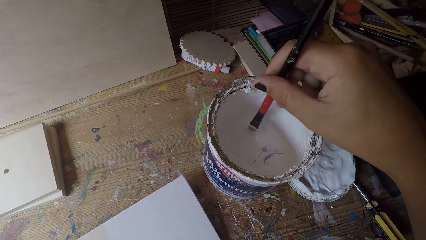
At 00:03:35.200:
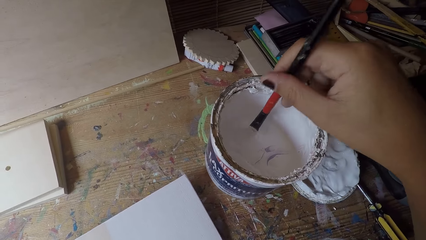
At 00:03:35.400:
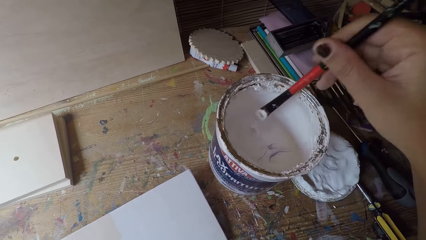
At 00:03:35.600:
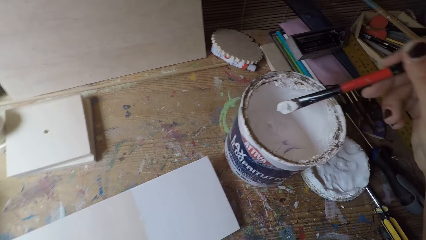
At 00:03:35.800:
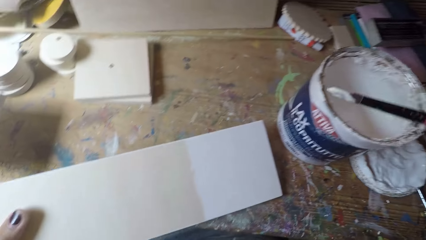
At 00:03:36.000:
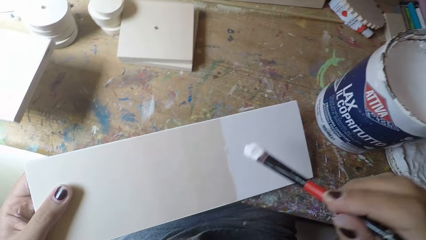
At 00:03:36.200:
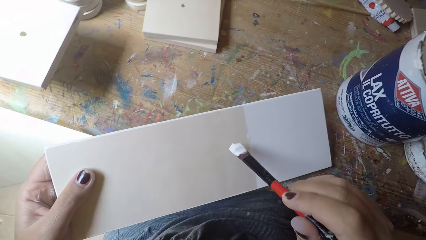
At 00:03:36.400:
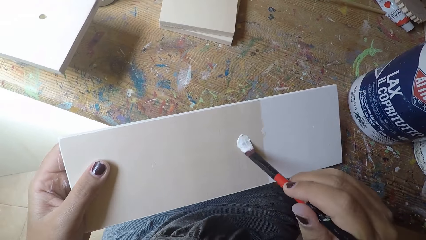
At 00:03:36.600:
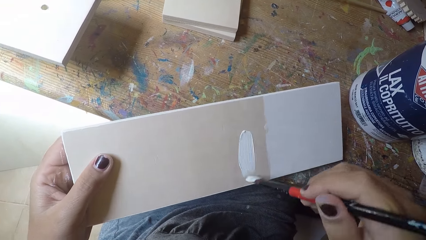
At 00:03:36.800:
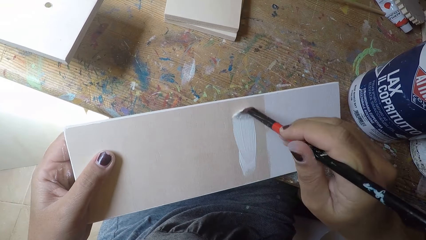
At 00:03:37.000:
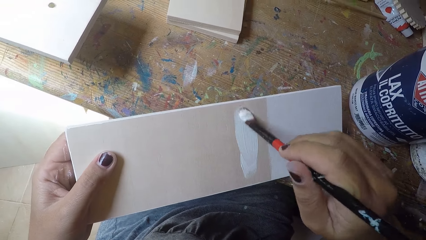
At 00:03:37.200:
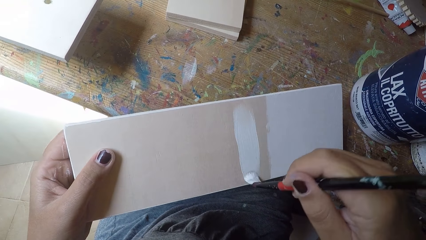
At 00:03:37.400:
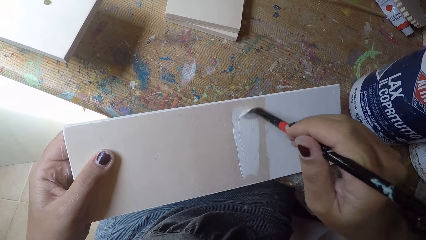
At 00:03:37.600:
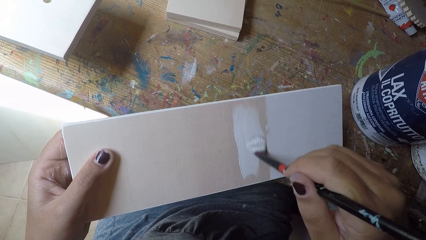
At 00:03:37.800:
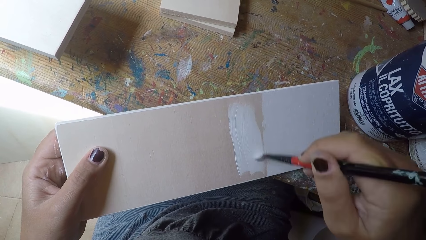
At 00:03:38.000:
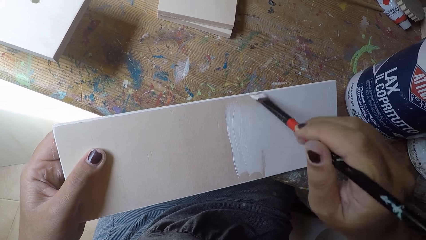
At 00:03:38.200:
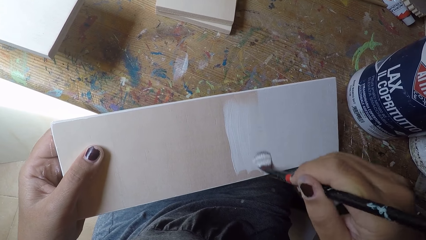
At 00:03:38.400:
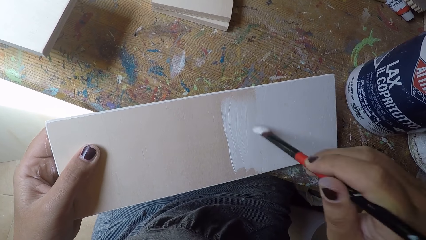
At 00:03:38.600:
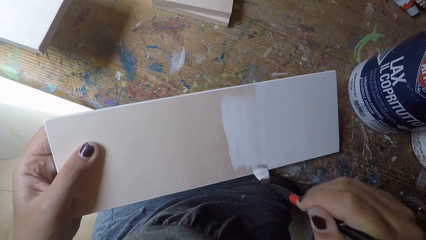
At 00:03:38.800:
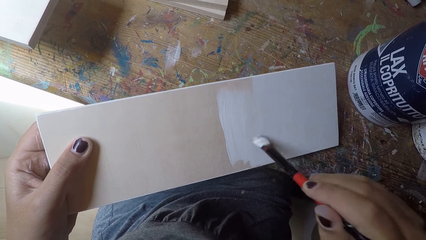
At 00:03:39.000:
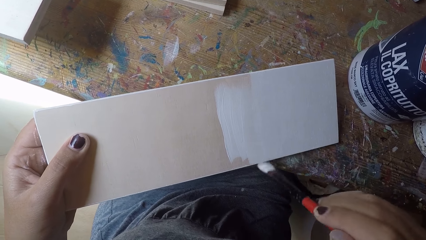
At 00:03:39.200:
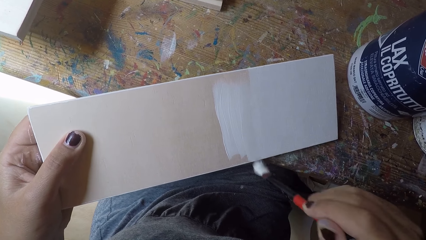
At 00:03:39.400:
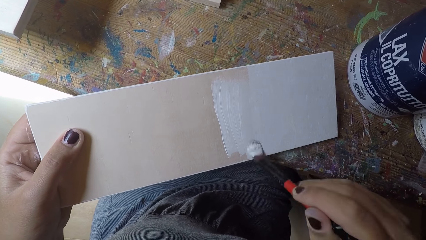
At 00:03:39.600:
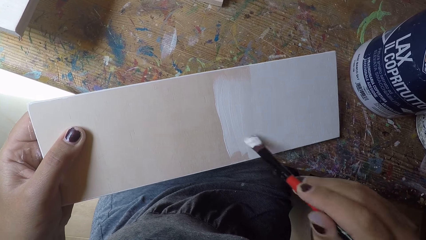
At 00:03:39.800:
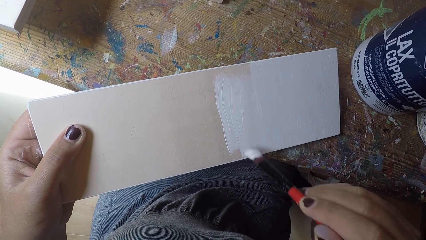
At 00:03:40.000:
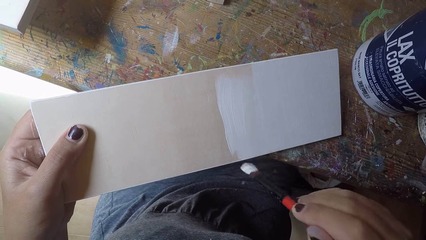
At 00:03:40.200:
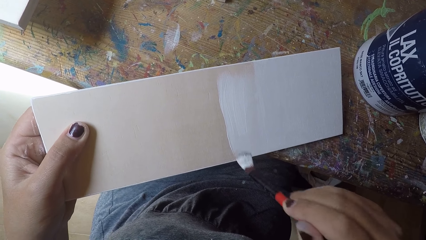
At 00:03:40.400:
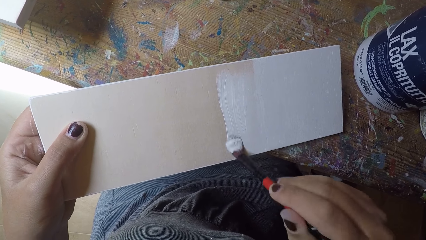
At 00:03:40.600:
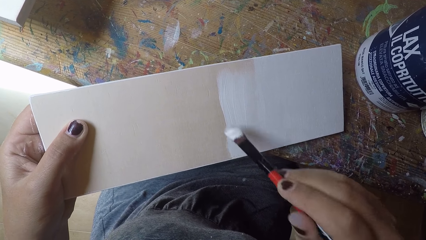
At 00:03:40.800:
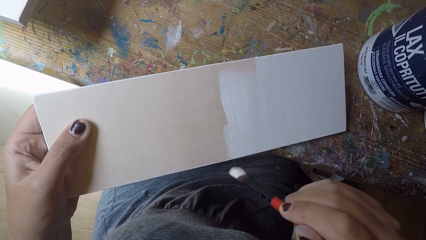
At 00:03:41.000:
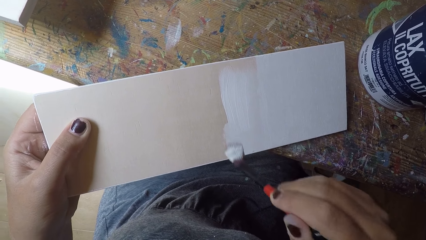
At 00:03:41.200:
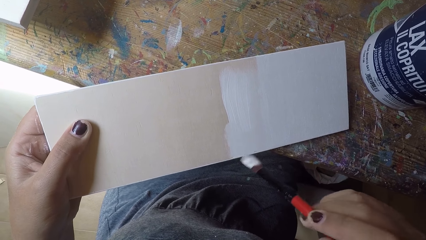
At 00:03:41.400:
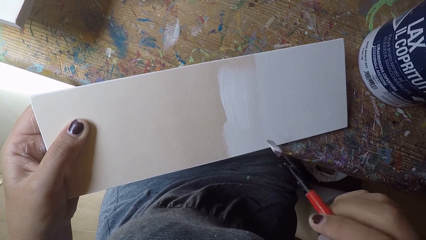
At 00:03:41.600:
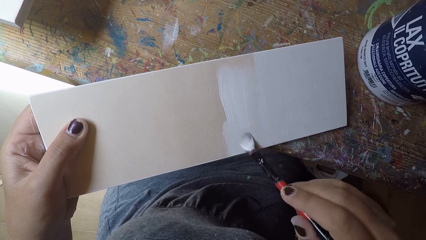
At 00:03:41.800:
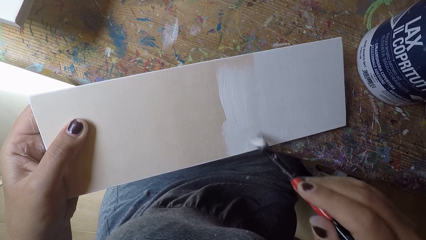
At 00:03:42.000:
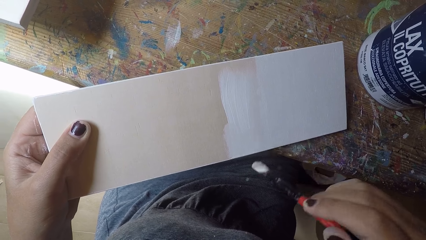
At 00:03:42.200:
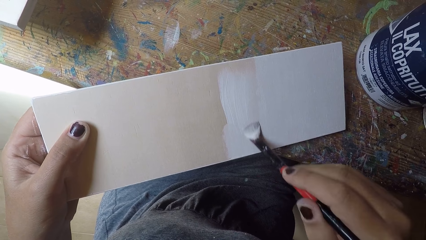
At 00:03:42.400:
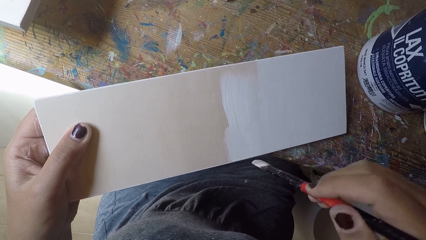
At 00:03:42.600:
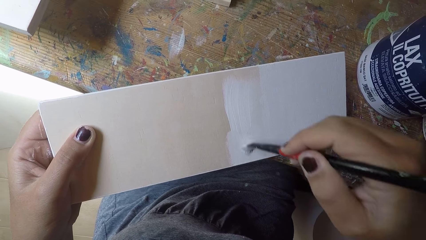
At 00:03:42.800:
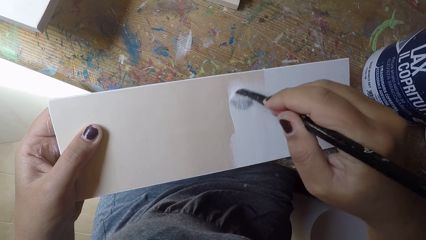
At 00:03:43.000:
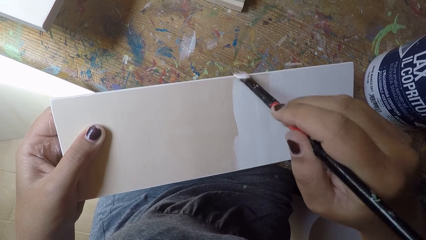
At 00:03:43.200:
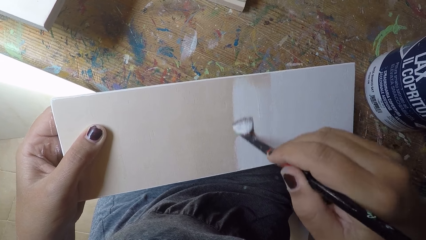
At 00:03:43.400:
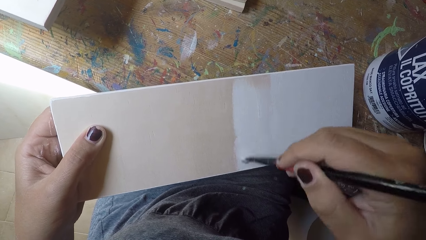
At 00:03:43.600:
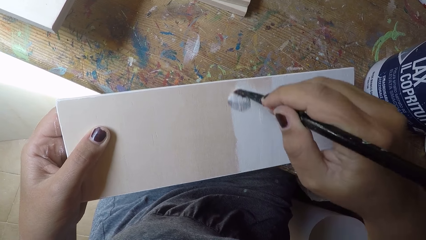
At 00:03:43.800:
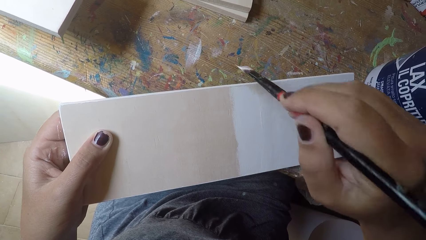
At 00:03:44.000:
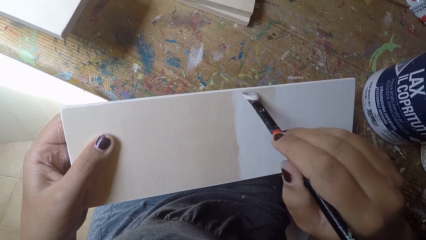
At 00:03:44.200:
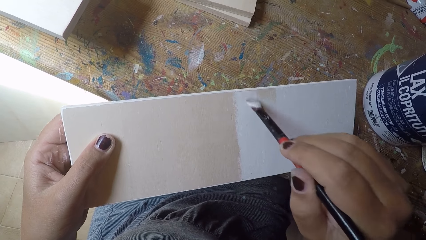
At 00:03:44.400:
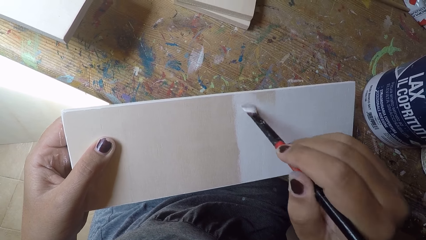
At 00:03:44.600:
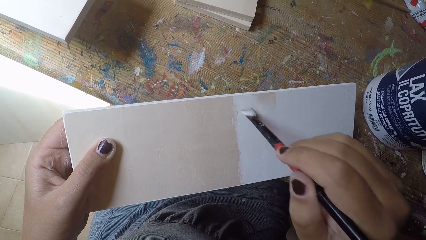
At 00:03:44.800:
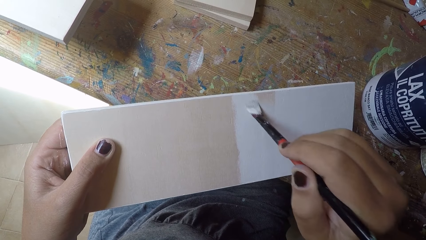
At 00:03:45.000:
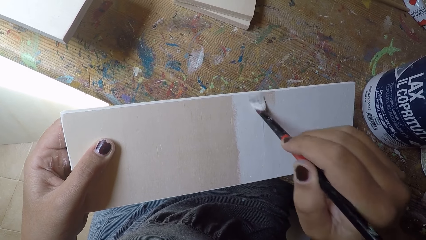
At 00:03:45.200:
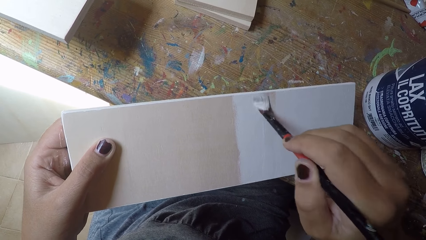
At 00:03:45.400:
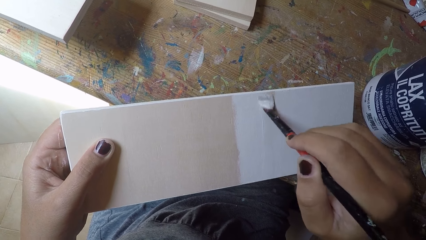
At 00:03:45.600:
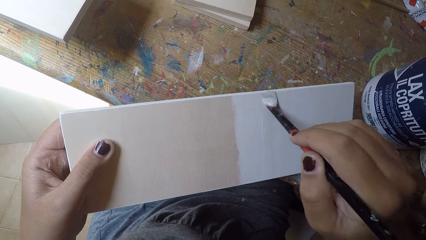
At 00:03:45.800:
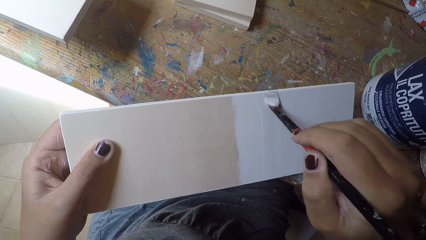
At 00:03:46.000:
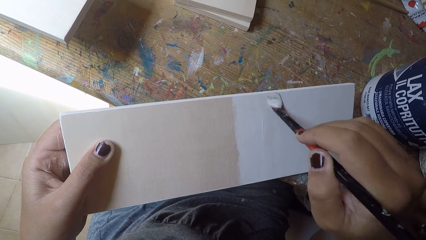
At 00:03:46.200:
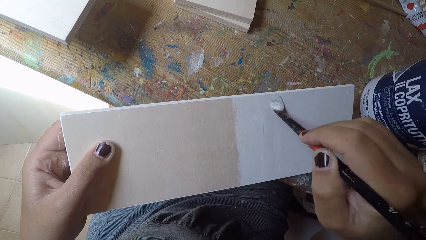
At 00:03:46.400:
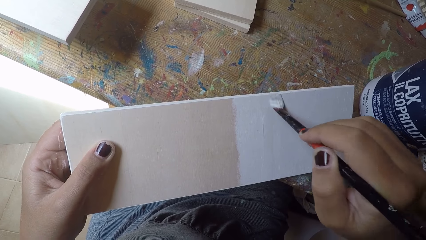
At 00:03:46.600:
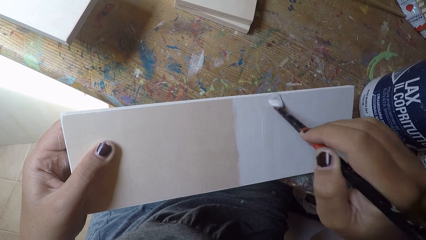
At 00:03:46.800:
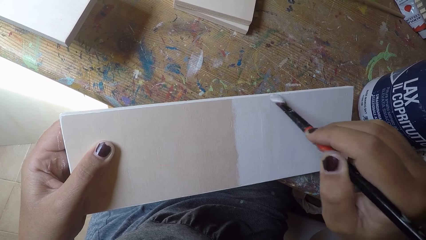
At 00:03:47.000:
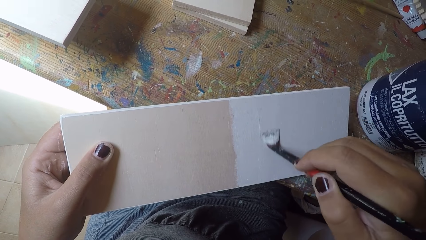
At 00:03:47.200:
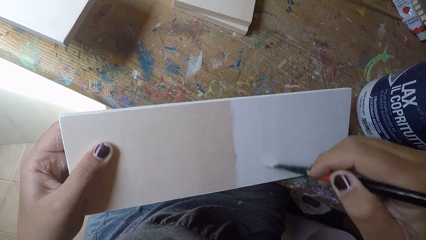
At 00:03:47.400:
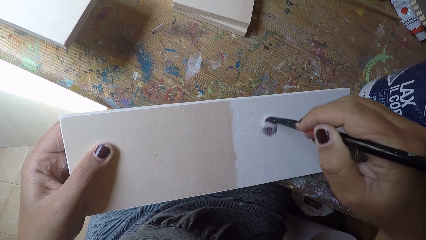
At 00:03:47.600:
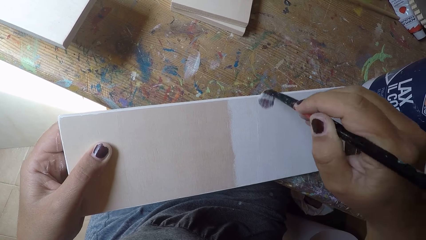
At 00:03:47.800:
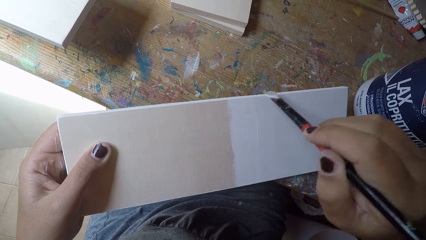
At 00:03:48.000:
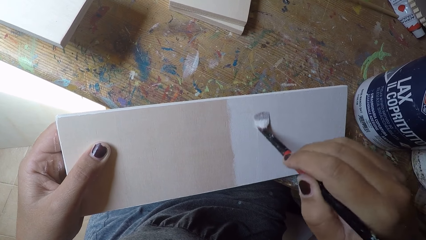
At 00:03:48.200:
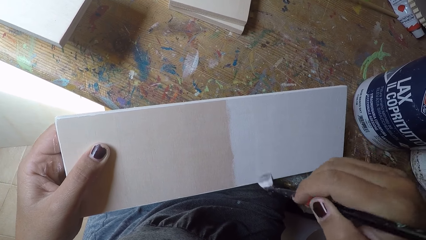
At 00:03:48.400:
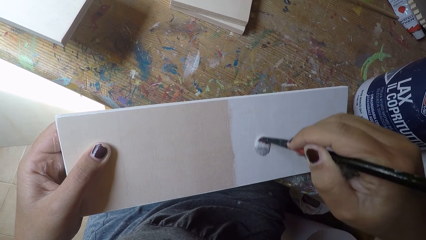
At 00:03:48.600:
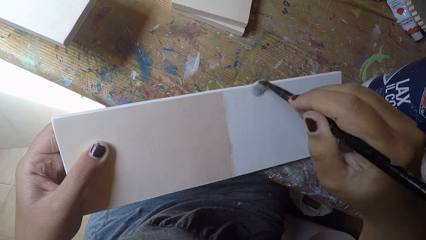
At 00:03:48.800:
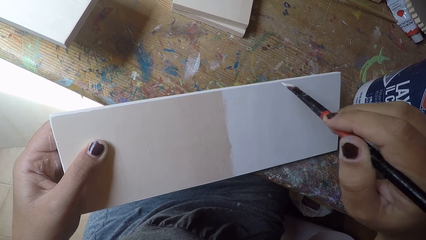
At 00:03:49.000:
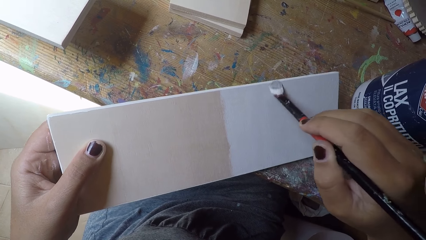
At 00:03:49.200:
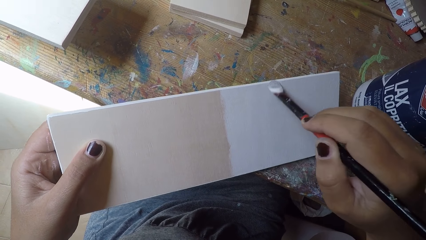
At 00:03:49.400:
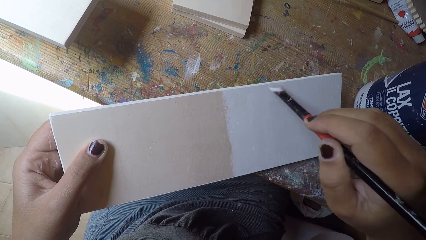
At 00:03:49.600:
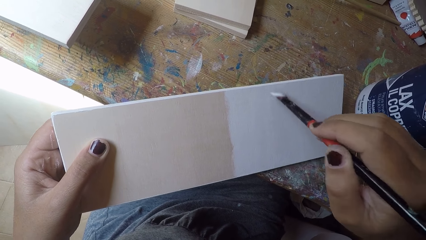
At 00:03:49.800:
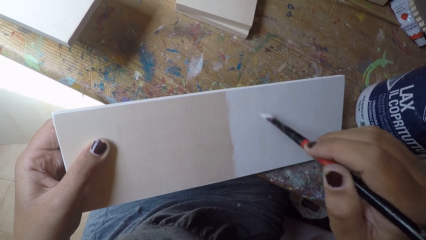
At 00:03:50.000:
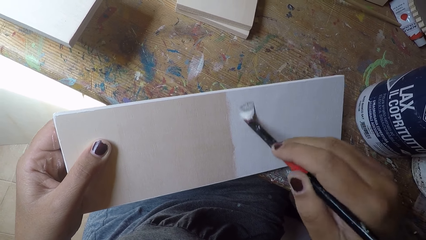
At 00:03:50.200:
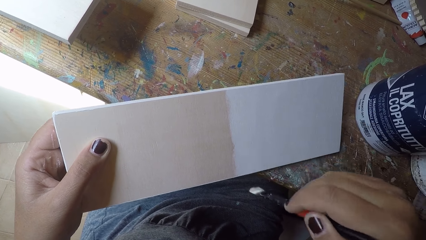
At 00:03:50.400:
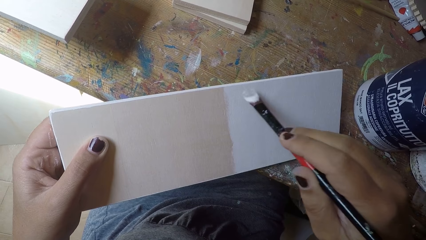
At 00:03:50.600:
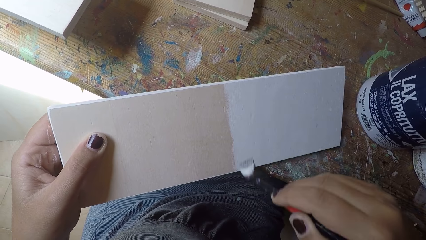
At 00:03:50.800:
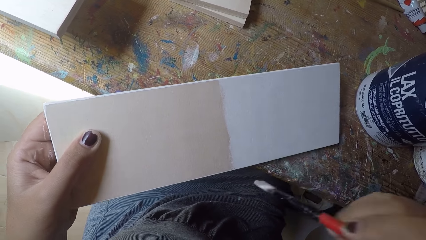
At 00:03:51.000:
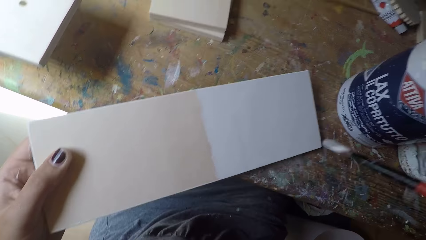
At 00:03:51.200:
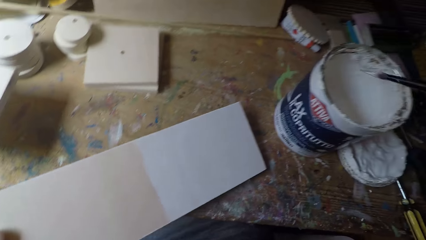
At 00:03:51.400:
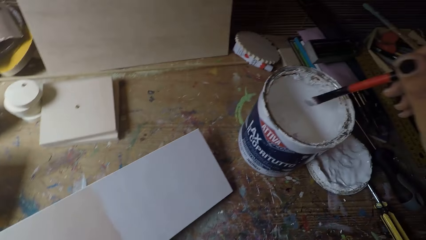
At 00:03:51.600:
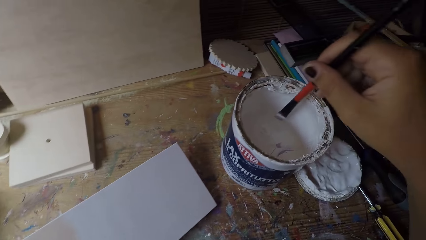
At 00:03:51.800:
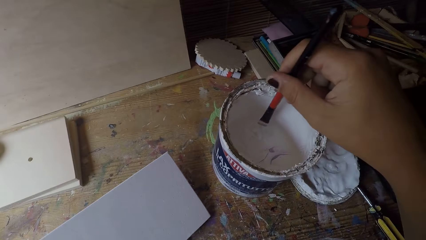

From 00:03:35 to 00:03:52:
The camera wearer scoops out paint from the container with the paintbrush. They paint the other wood with the paintbrush.
